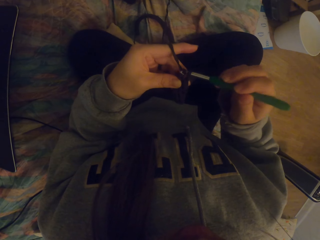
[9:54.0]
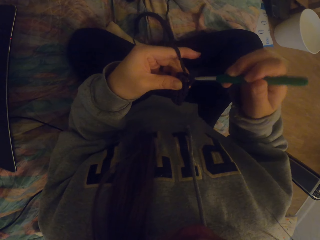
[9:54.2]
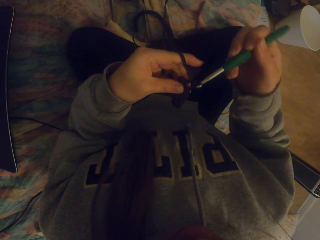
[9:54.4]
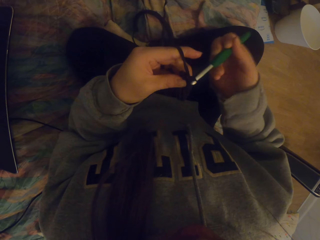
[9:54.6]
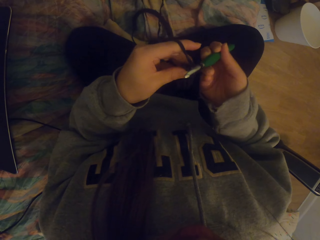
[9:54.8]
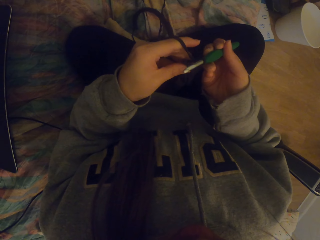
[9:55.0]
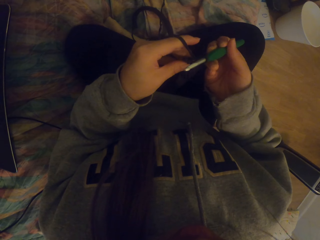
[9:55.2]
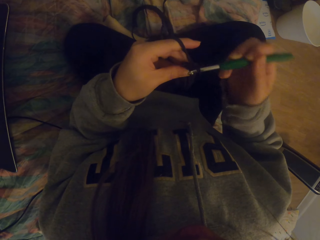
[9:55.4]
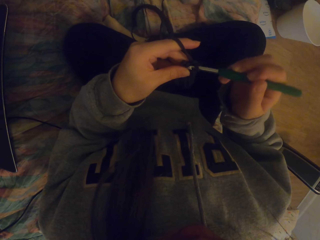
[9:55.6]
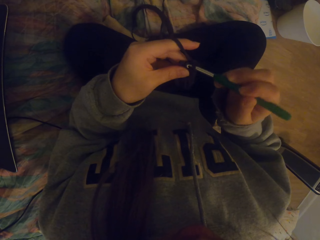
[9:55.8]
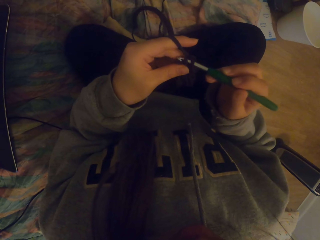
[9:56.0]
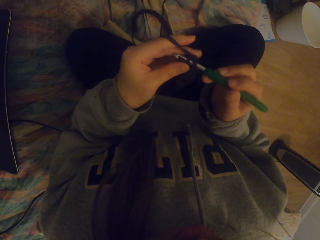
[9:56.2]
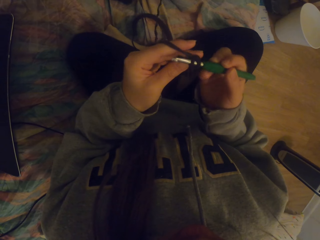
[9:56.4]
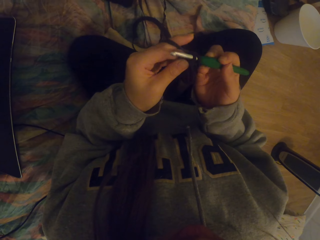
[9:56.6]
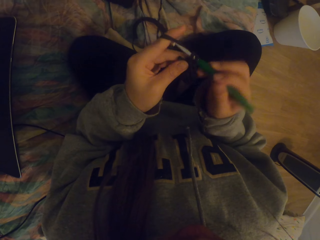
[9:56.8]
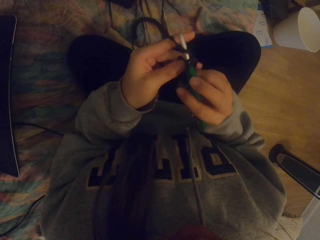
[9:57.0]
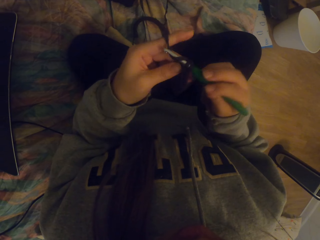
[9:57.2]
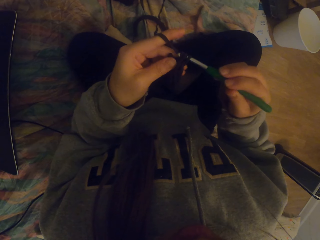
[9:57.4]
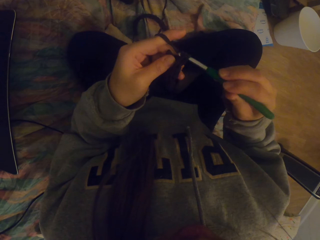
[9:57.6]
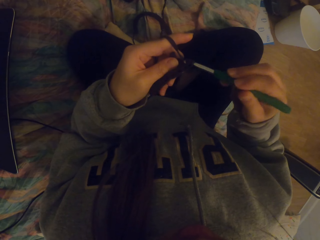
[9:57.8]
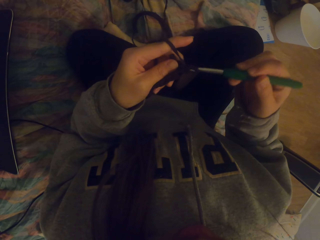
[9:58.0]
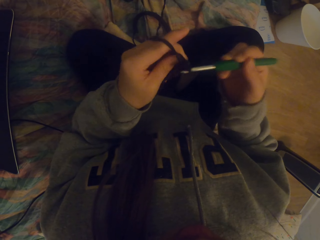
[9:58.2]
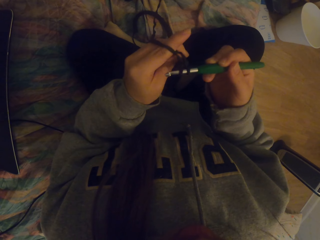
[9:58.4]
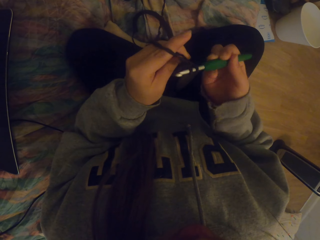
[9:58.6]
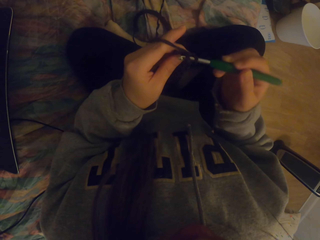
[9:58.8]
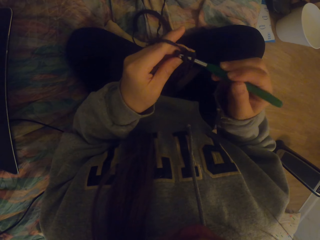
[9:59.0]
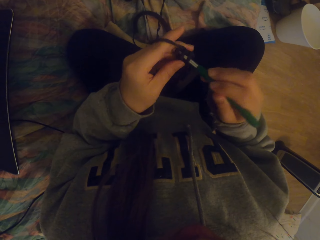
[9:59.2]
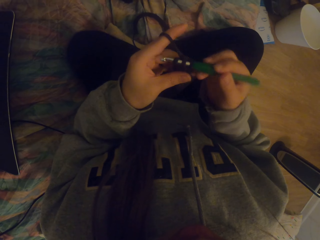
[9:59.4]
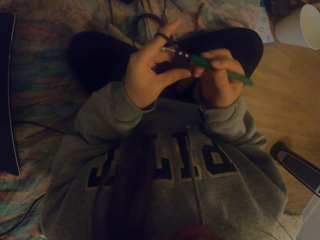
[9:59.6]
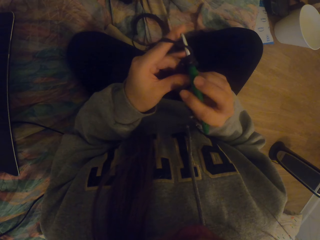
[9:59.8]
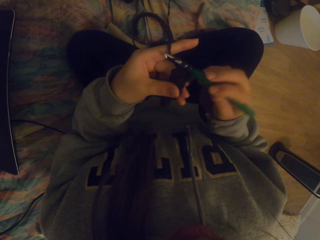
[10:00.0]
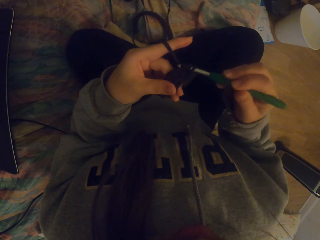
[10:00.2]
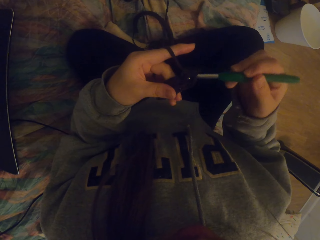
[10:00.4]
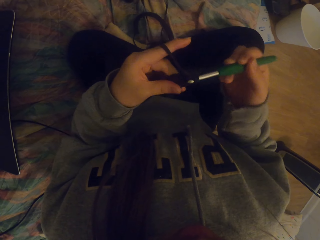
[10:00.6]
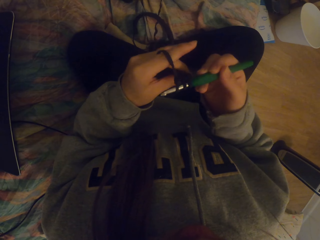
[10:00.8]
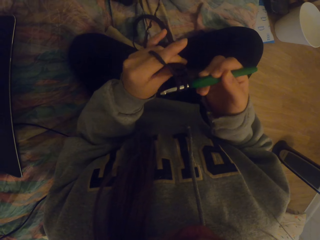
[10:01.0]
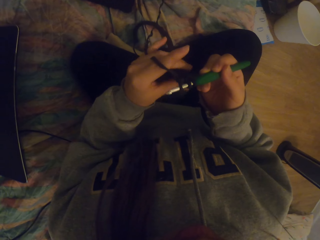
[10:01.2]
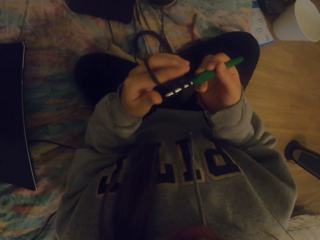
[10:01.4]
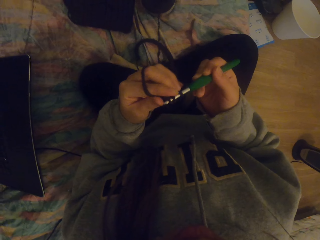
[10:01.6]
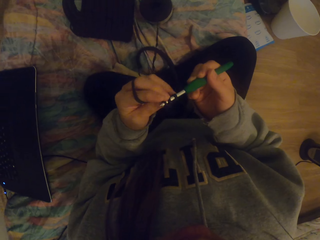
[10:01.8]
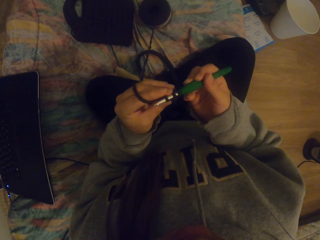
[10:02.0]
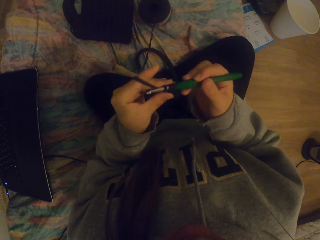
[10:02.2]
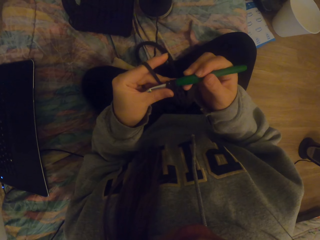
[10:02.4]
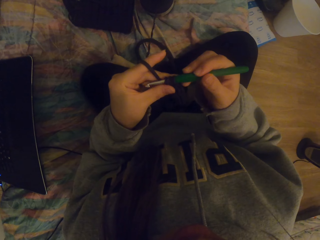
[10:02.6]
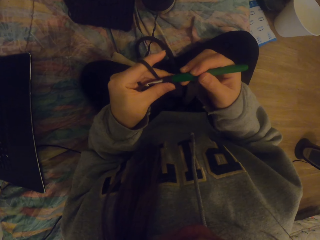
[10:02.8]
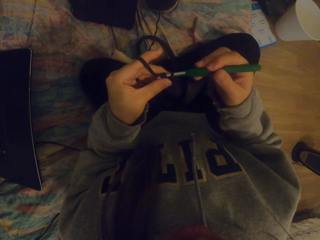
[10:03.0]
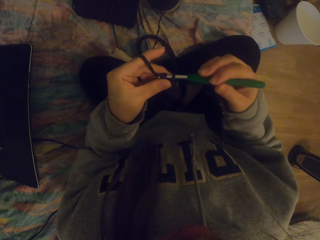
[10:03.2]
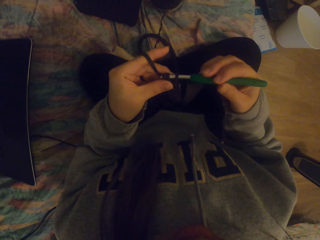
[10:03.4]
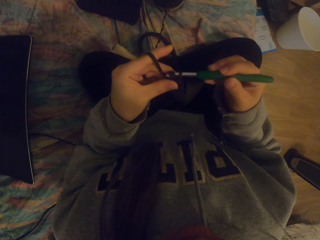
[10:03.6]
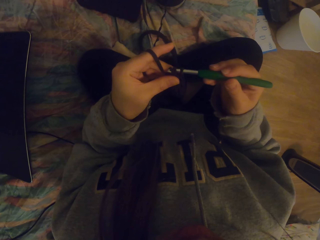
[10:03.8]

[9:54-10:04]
The camera wearer straightens the crochet.

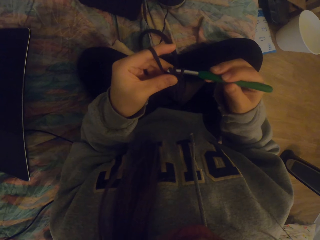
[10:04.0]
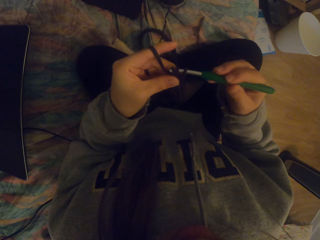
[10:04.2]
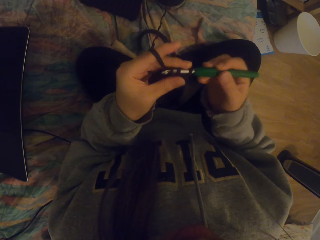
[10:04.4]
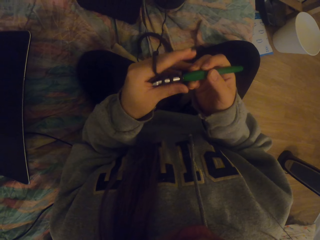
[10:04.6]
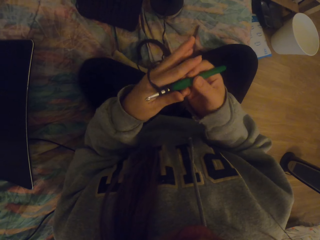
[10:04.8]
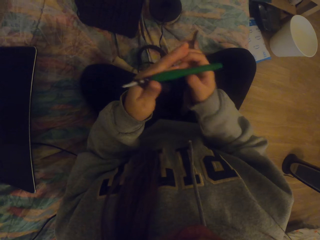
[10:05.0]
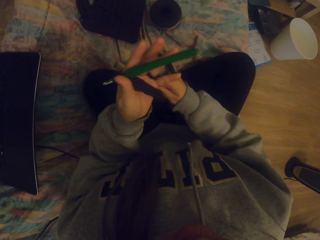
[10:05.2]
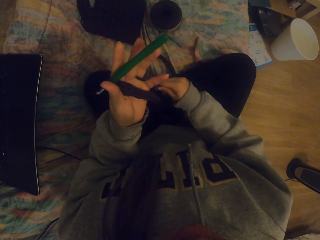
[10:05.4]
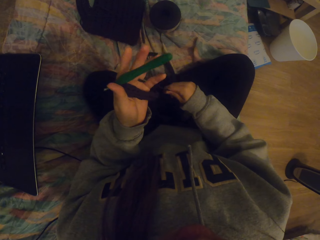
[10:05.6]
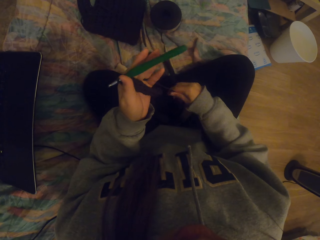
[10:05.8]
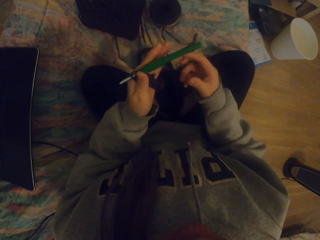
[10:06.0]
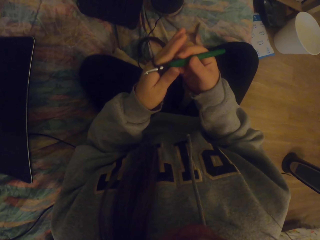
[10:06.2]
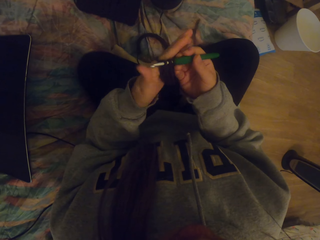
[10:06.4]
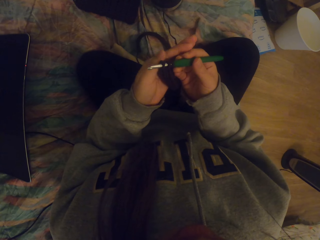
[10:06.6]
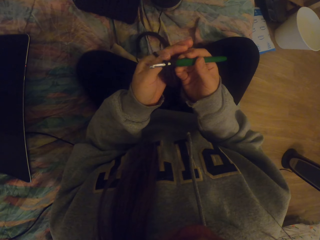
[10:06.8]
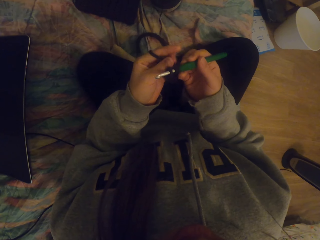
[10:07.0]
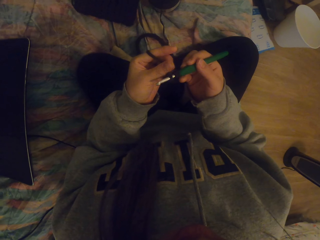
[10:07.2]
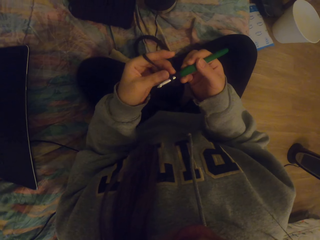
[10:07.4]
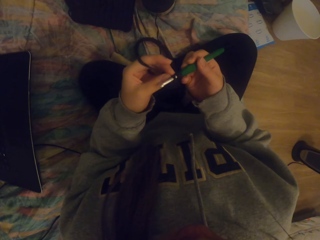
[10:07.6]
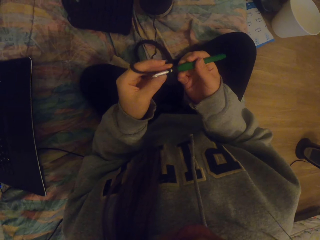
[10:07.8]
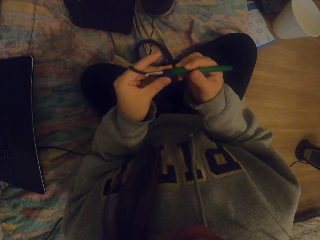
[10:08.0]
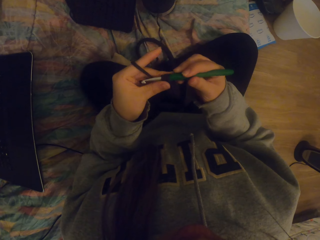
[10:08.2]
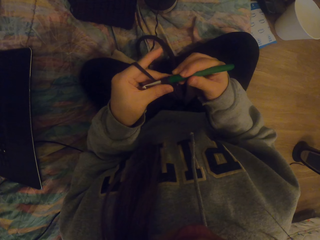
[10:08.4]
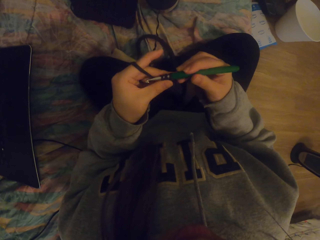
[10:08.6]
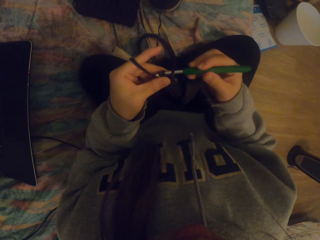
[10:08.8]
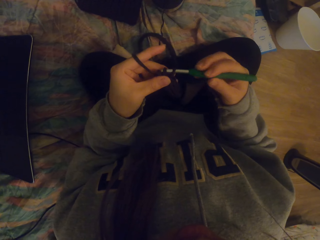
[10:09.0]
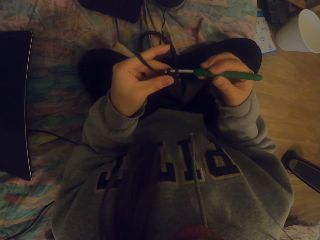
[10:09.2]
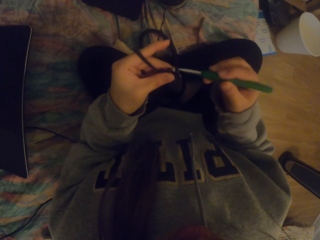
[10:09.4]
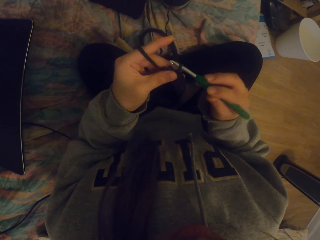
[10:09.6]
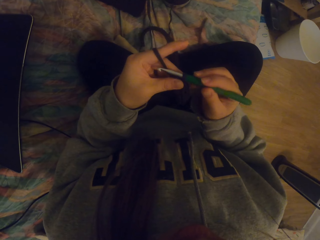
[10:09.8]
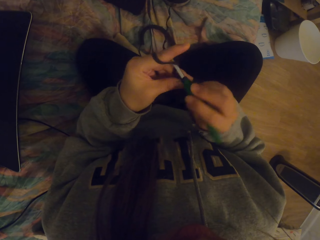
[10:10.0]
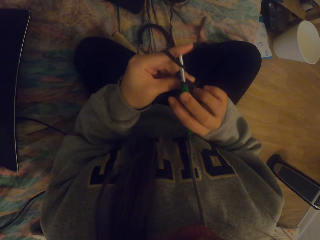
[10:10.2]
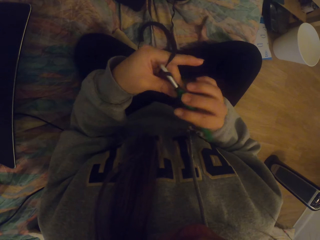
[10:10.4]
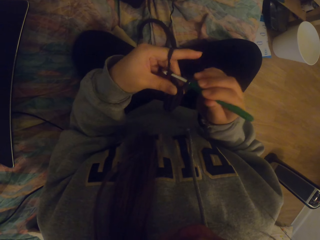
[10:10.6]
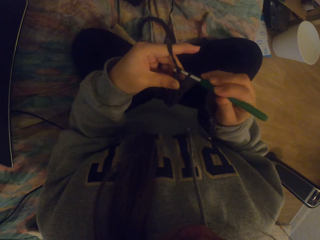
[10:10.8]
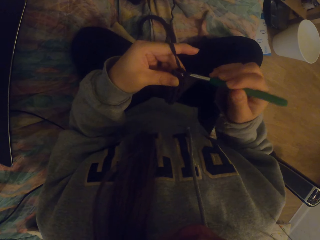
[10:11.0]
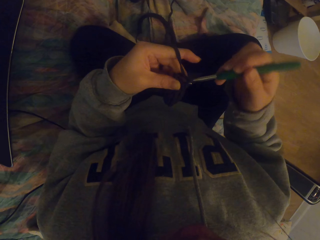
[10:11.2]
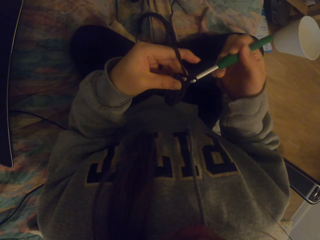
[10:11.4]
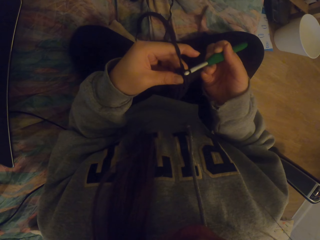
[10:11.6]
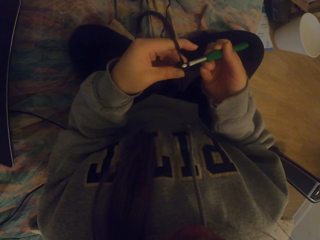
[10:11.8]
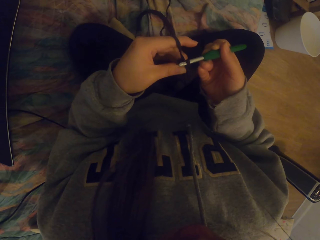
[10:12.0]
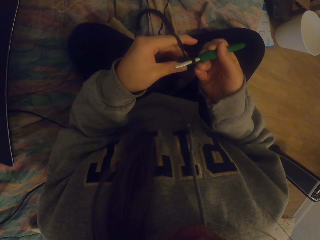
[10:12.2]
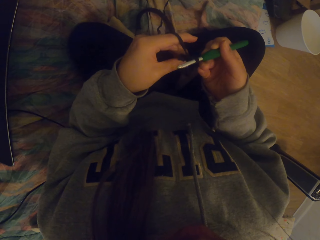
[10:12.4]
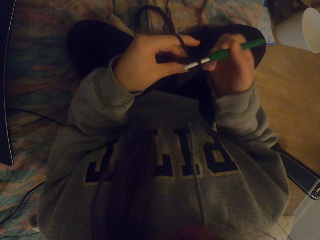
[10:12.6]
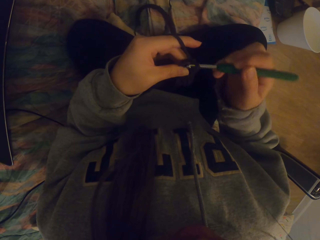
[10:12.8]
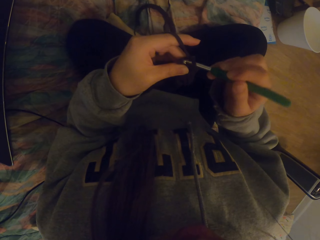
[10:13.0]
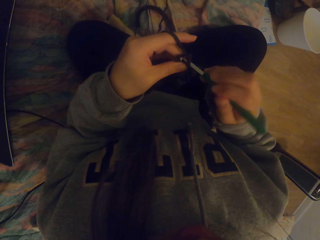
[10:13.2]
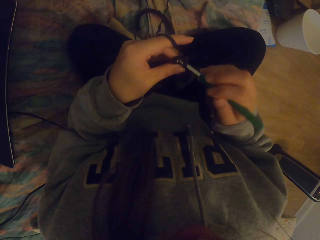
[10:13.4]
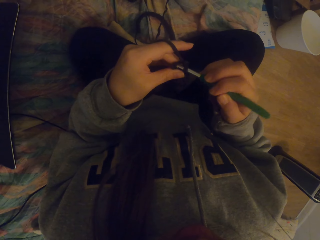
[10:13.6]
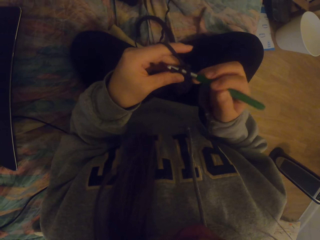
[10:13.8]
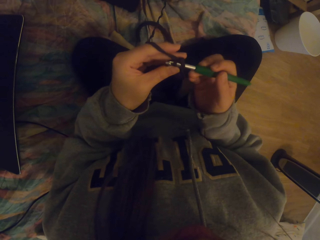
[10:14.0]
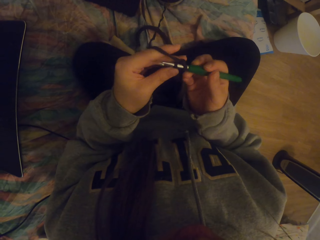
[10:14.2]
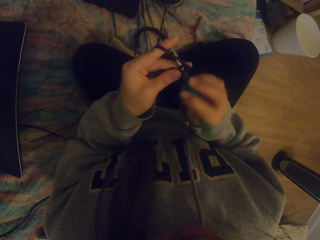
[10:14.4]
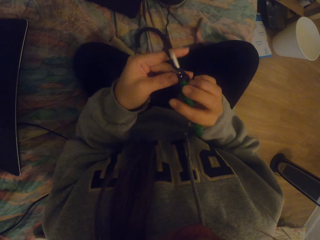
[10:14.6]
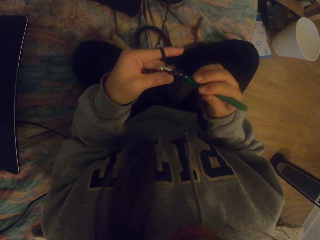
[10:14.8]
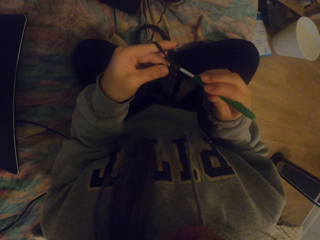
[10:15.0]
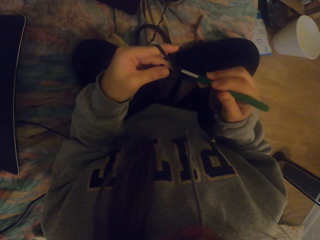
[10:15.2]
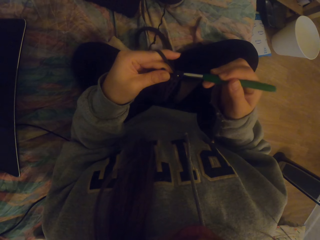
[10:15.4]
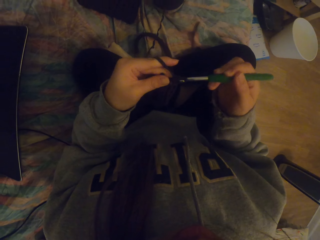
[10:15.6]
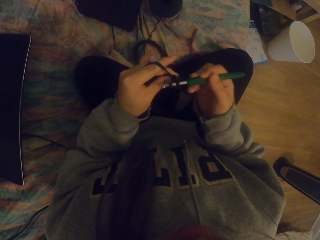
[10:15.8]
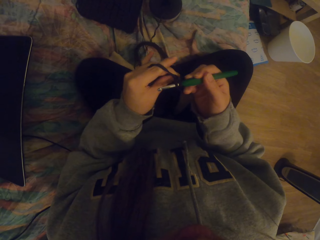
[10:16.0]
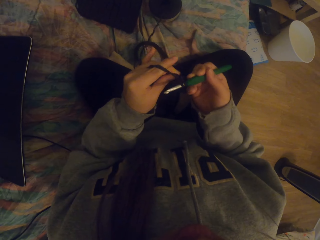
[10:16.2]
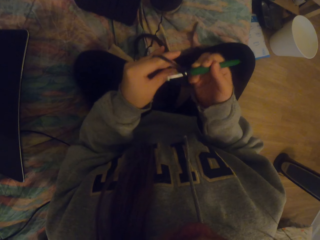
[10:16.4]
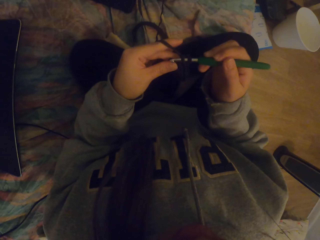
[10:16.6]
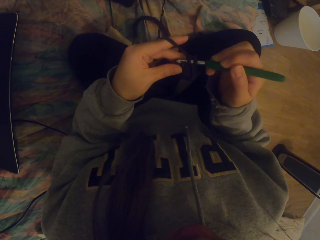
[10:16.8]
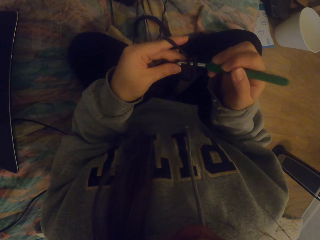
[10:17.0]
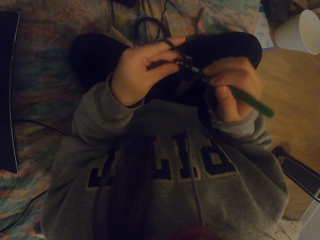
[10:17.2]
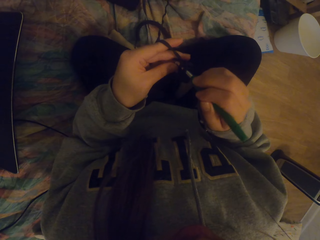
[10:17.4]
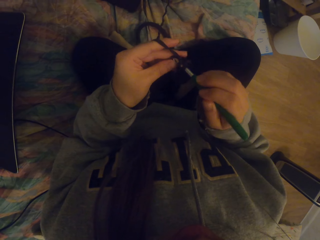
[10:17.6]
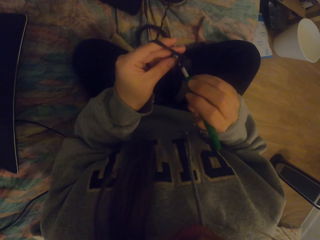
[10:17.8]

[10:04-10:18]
The camera wearer straightens the knitted fabric. They crochet the fabric with a crochet hook.
